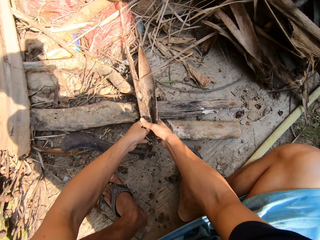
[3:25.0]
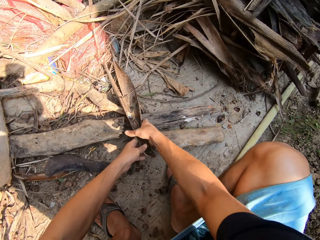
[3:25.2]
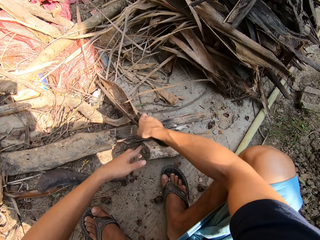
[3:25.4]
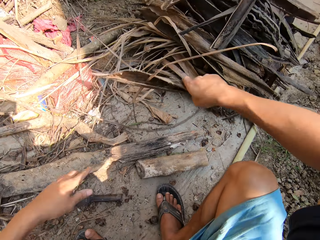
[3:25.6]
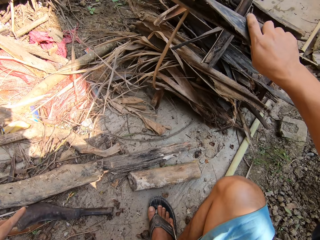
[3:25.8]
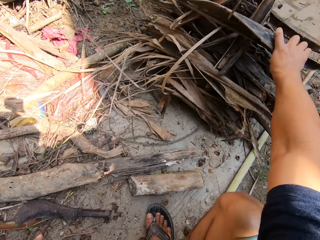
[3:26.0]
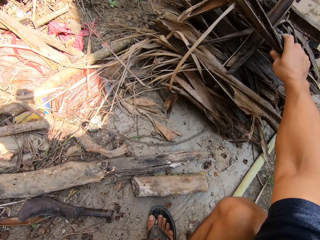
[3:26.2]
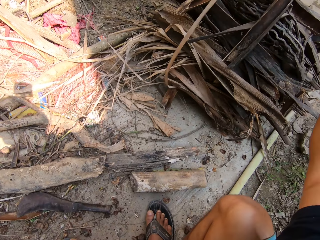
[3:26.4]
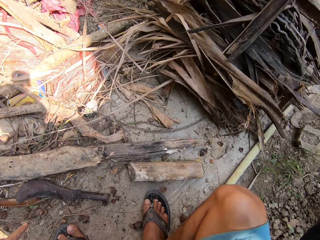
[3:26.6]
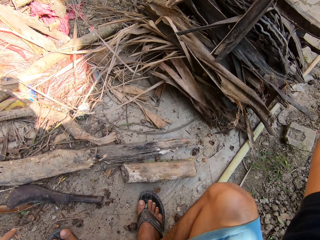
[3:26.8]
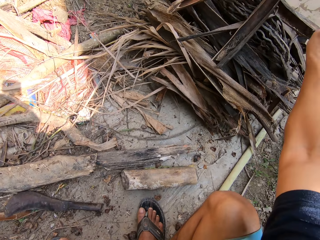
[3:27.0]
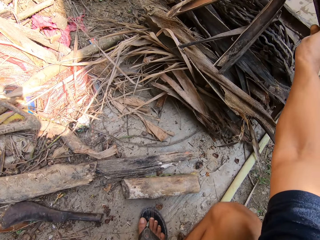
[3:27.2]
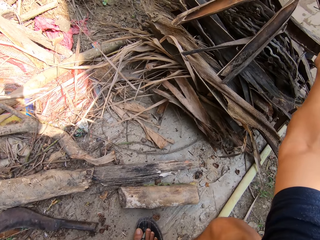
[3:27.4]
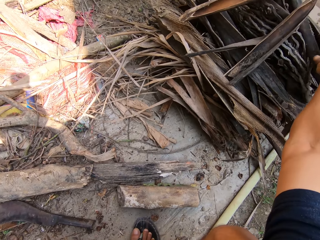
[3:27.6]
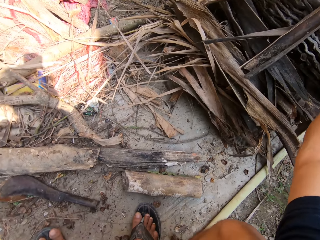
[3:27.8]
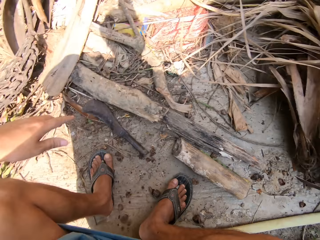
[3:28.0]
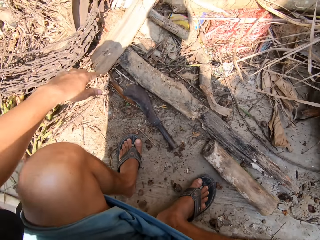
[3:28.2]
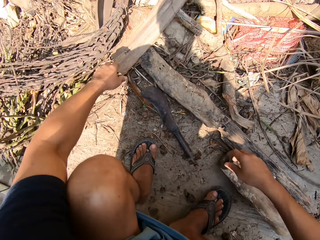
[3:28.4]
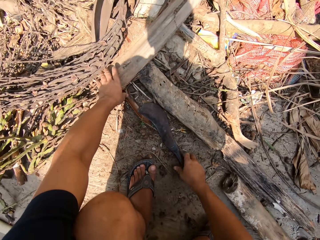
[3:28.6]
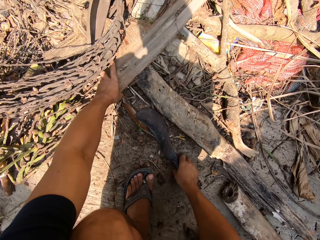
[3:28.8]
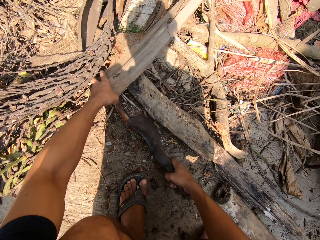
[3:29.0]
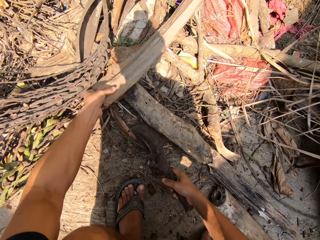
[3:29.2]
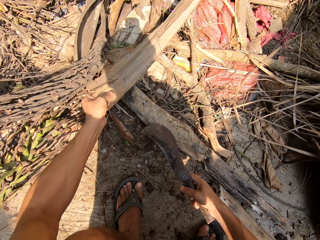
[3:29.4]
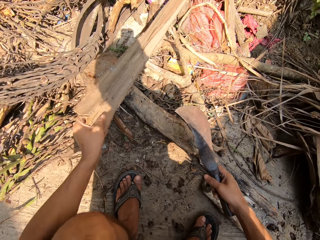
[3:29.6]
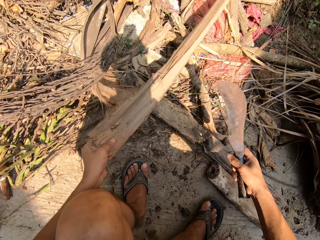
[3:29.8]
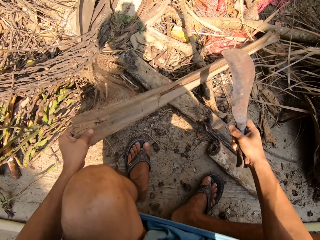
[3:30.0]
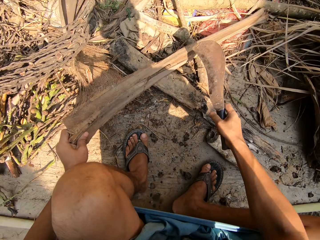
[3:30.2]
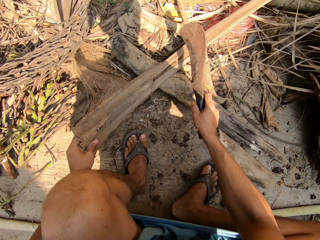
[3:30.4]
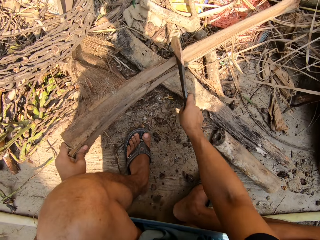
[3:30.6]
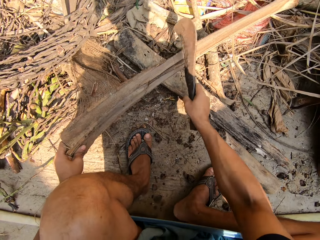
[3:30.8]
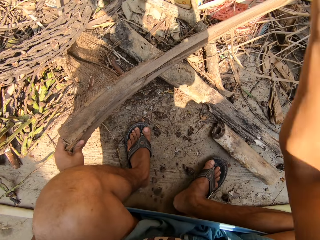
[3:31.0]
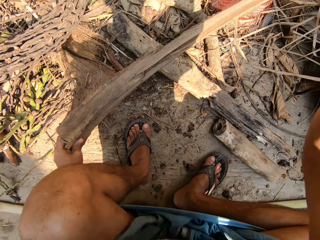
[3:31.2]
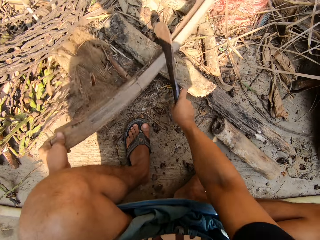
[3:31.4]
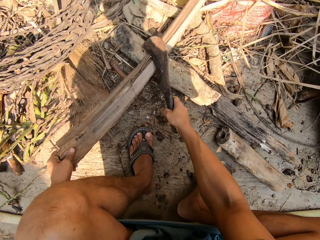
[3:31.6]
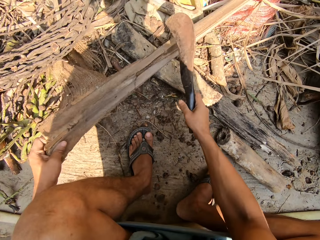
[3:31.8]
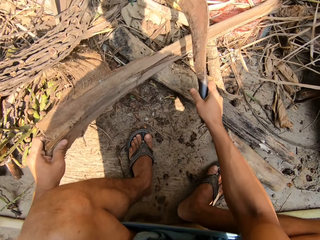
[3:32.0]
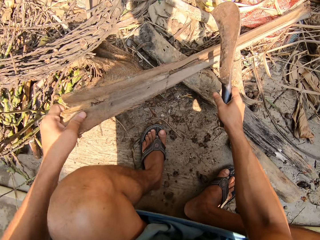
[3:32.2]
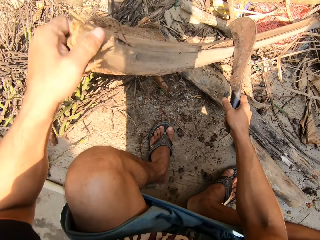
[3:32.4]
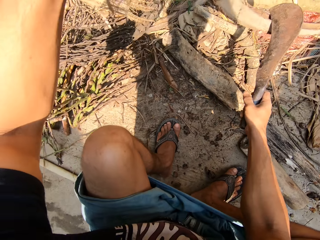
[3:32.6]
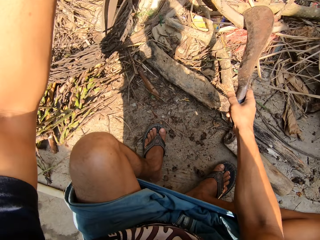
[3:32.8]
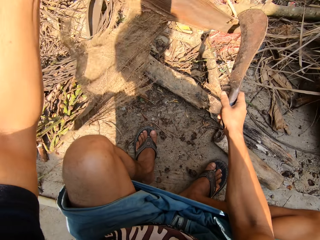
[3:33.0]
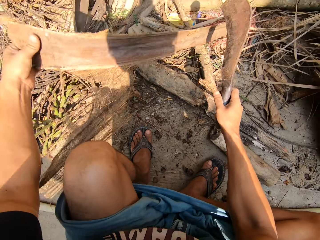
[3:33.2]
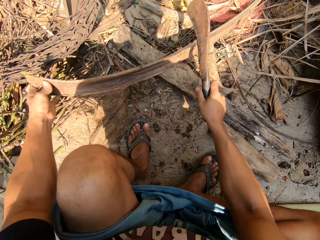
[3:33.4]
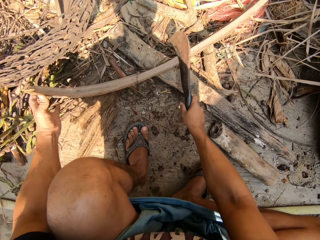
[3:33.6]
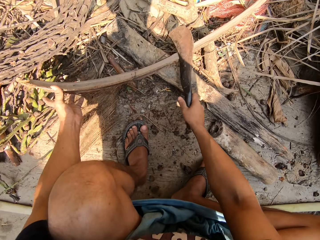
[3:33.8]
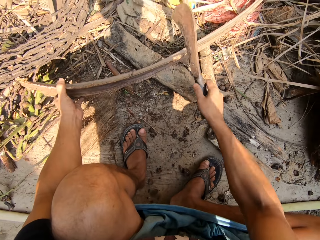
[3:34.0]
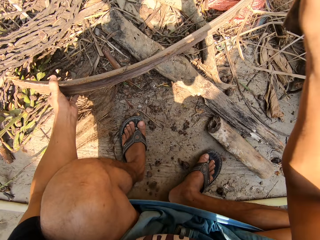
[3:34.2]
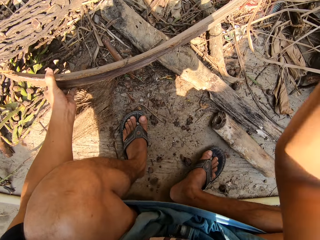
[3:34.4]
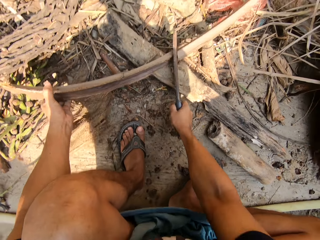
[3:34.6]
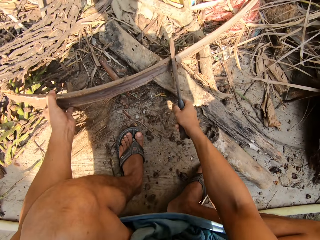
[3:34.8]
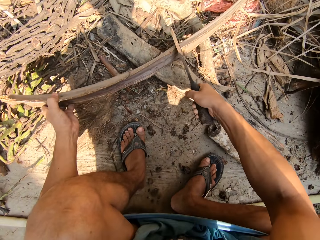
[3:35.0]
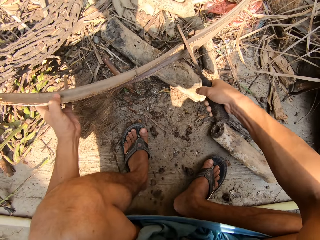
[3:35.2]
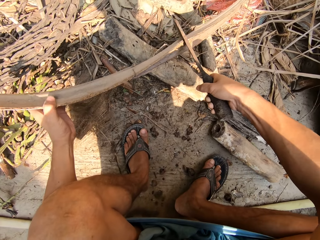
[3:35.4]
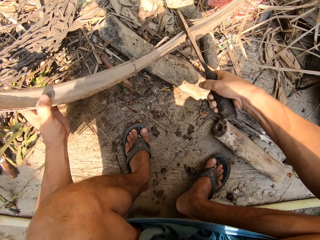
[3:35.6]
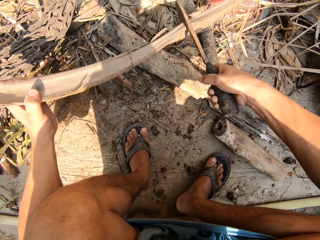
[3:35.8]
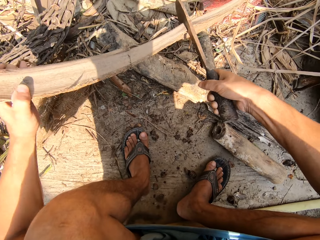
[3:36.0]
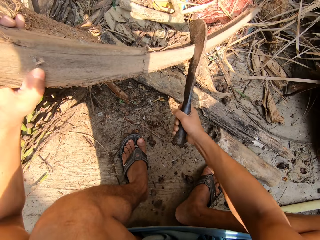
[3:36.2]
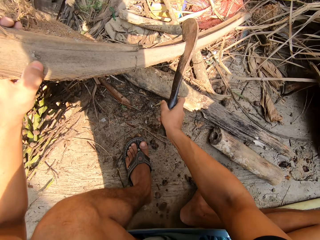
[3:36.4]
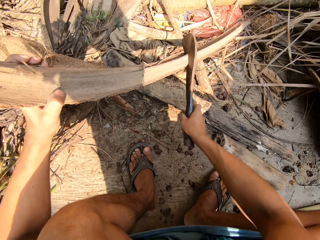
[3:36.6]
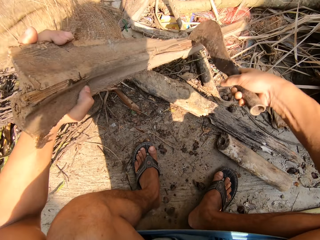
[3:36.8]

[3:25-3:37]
The camera wearer puts the dried plants in the pile of dry plants with his right hand. He picks up the knife. He picks up the leaf sheath. He cuts the dried plant in his left hand with the machete in his right hand.

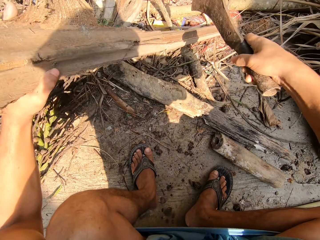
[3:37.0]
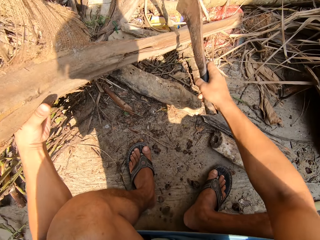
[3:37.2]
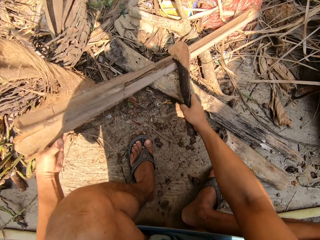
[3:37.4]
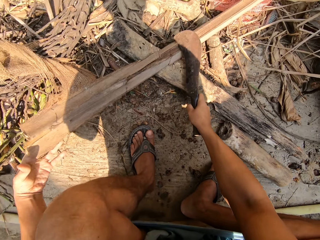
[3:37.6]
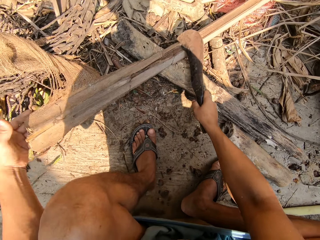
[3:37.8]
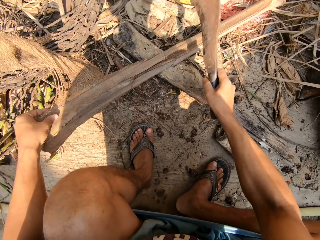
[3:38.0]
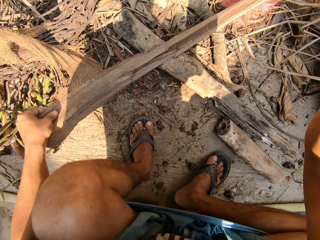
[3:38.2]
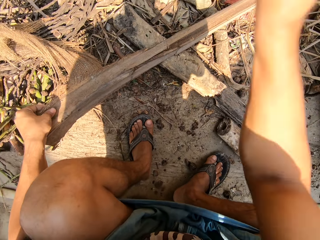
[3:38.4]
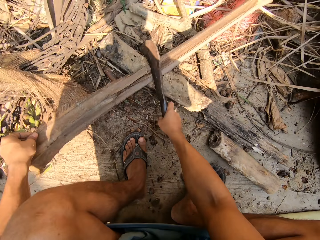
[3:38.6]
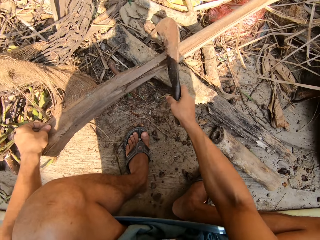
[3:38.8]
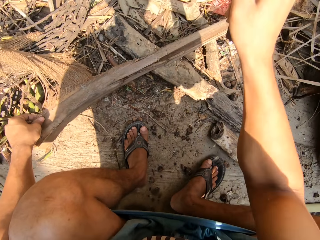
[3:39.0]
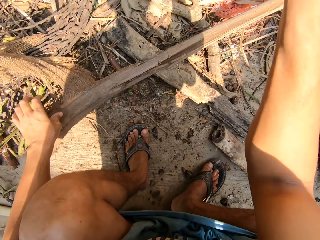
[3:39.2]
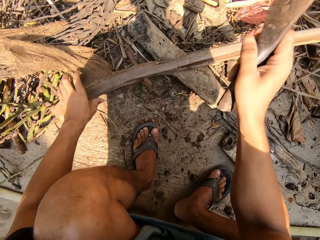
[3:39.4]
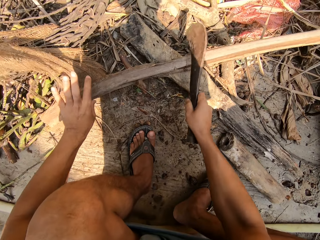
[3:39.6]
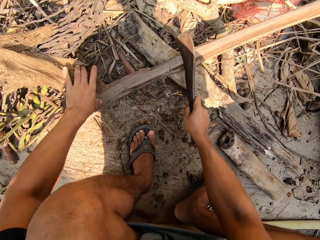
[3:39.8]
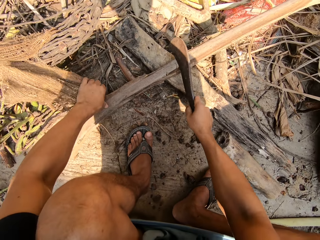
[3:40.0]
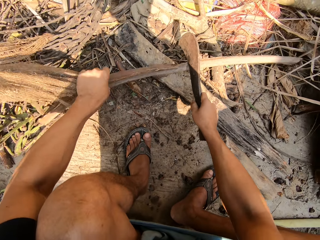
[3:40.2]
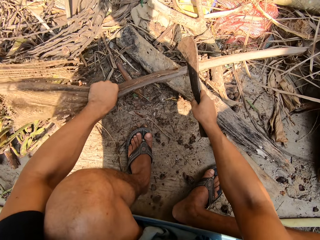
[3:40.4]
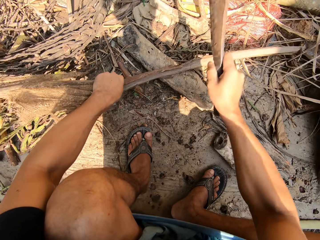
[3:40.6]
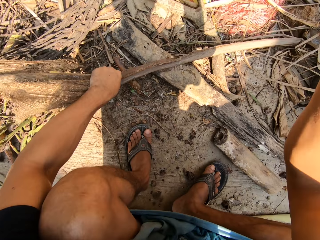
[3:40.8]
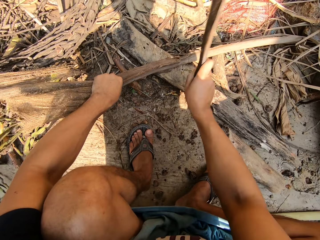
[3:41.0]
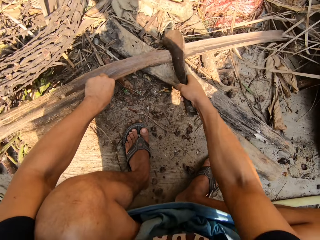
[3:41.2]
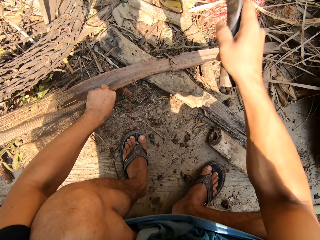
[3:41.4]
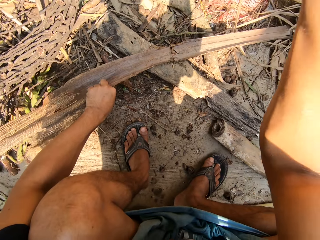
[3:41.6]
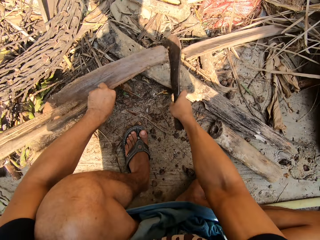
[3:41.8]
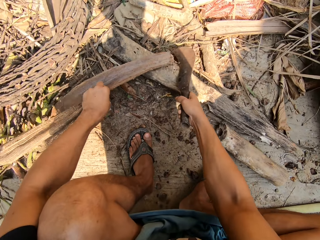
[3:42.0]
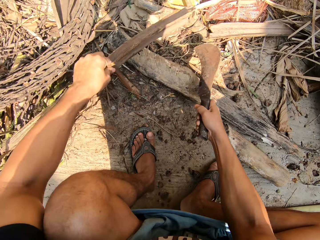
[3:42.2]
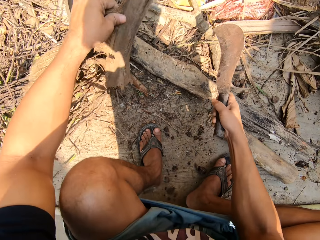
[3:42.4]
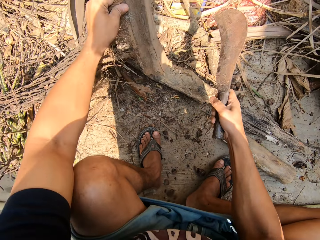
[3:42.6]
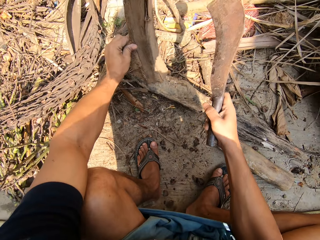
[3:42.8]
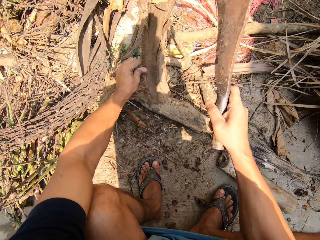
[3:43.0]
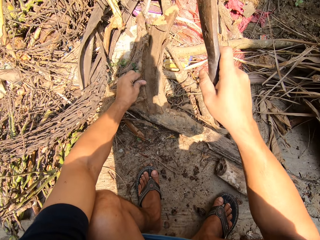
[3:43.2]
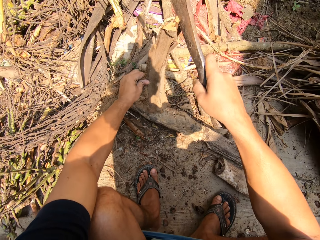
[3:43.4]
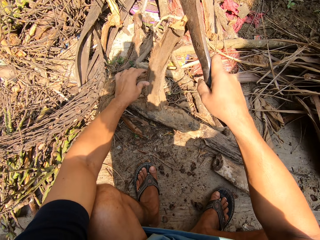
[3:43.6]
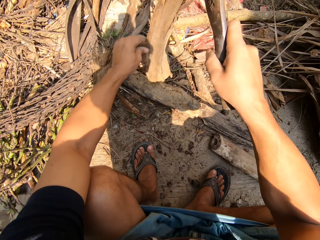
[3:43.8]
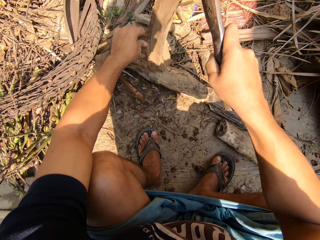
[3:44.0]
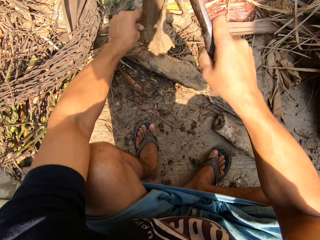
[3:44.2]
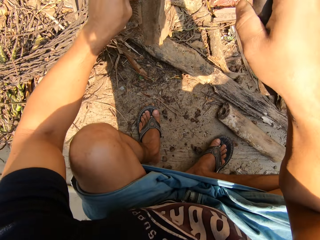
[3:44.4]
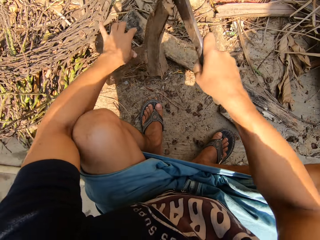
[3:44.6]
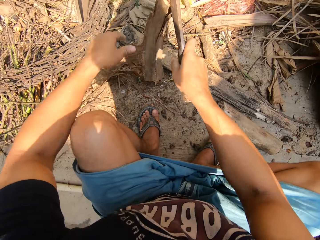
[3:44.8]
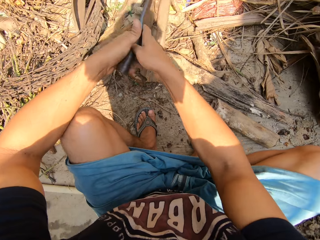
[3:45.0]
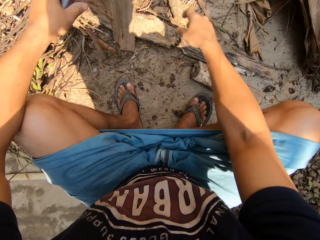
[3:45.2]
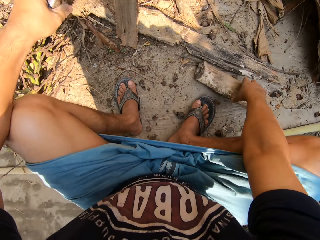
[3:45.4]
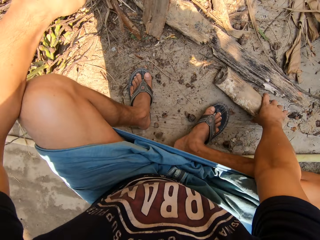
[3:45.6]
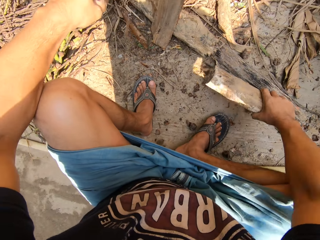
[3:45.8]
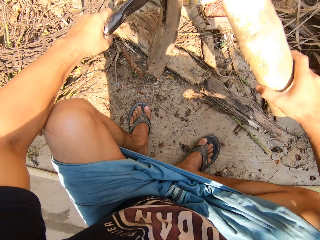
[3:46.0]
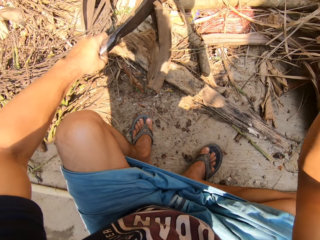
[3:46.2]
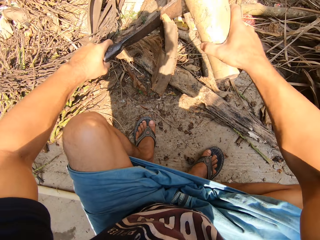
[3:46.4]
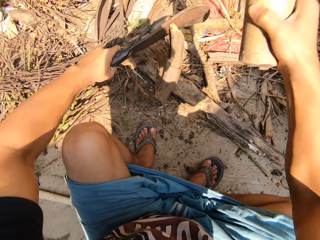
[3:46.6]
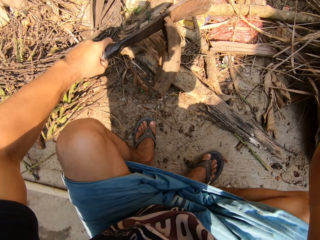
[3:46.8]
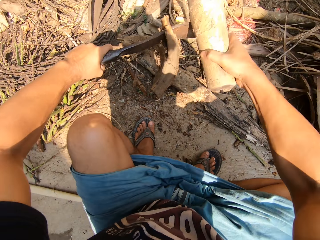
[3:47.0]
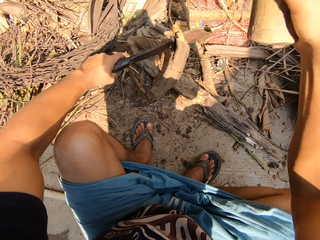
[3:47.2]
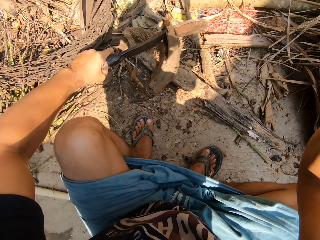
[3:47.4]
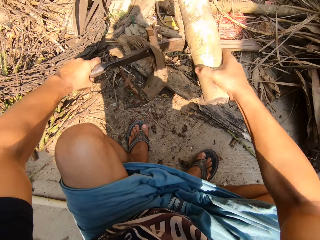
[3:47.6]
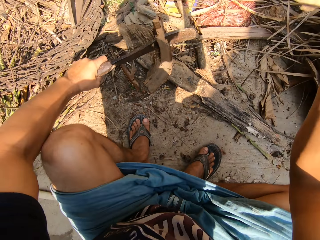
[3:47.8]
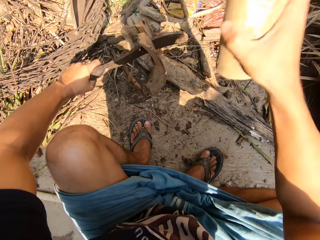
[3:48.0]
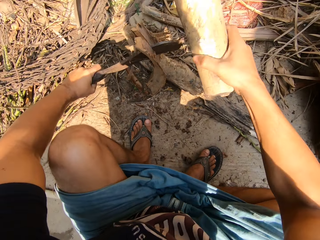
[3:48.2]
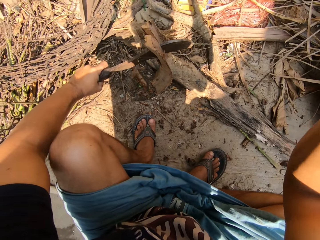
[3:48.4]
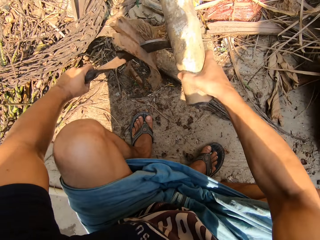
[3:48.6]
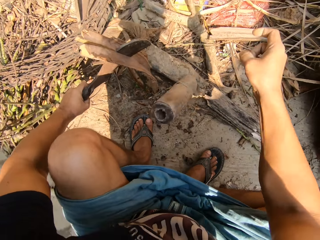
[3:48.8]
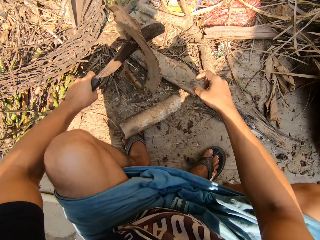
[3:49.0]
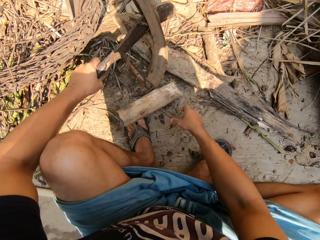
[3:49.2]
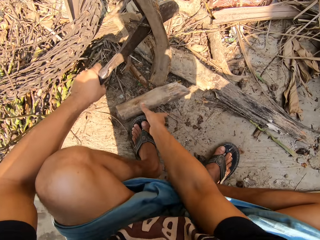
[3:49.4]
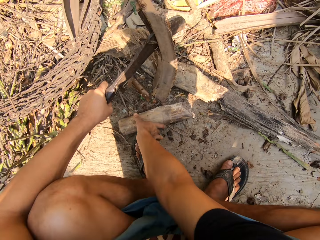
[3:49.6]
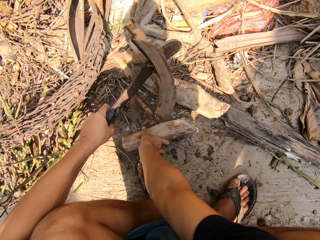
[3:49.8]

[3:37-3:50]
The camera wearer passes the machete from his right hand to his left hand. He picks up a piece of wood or wood log with his right hand. He hits the machete in his left hand with the wood in his right hand.
